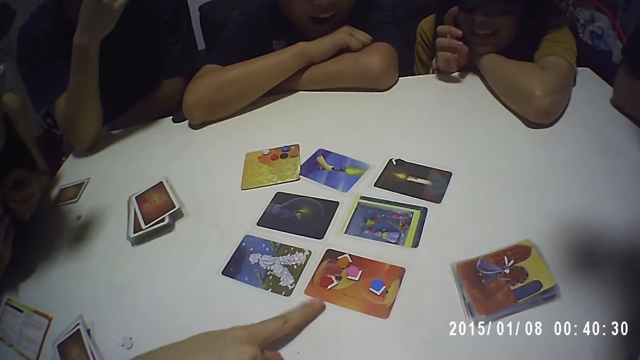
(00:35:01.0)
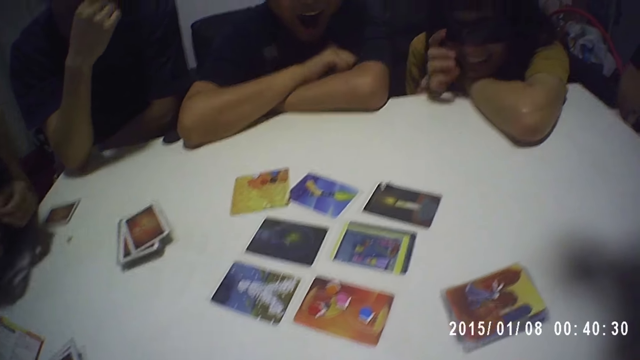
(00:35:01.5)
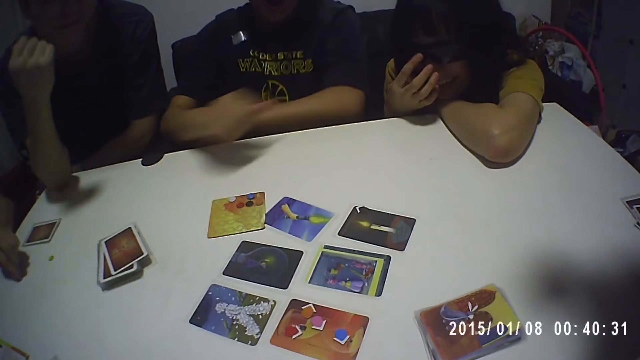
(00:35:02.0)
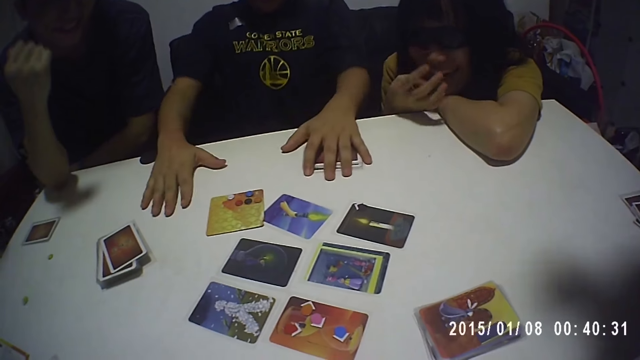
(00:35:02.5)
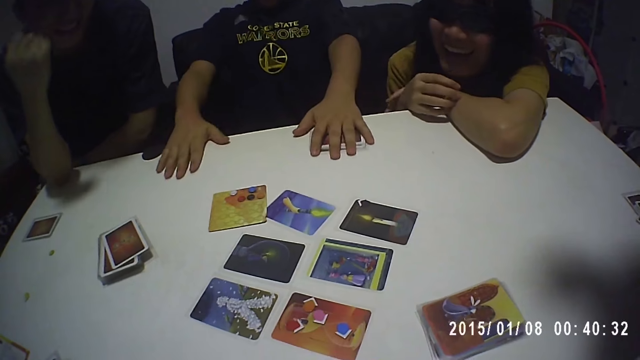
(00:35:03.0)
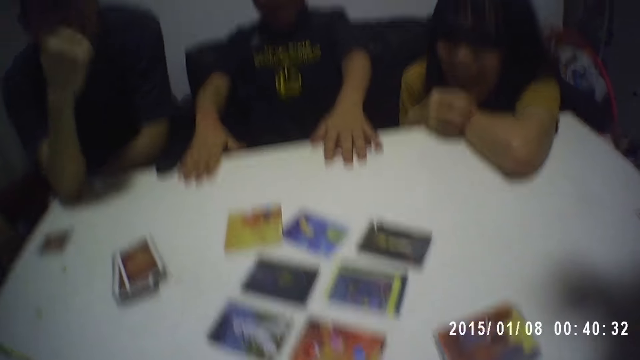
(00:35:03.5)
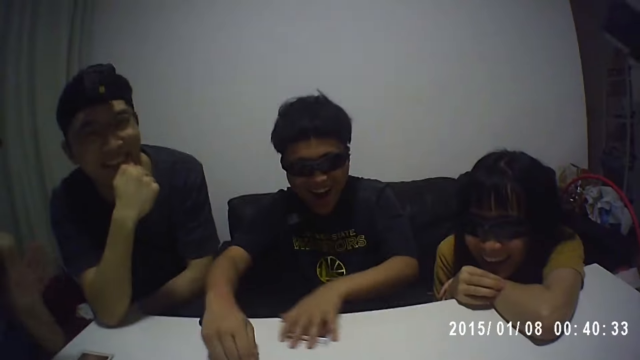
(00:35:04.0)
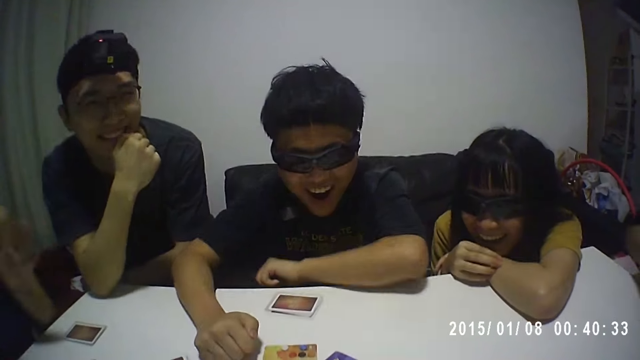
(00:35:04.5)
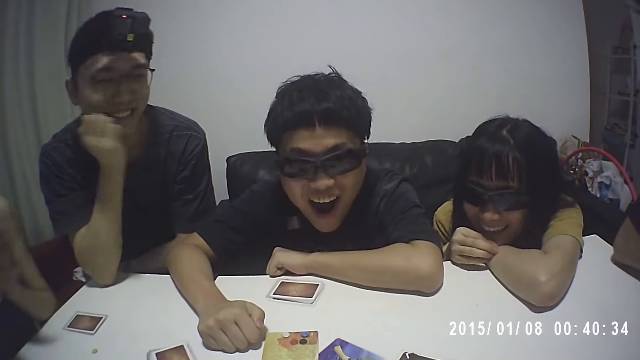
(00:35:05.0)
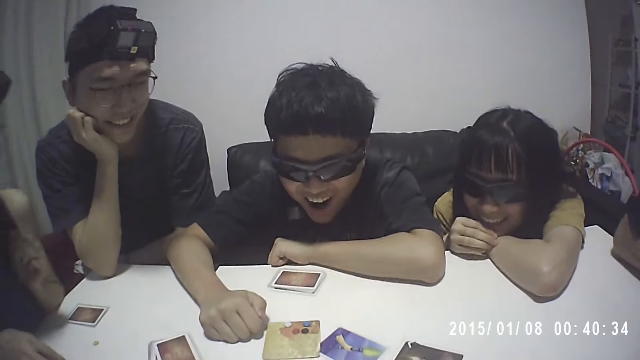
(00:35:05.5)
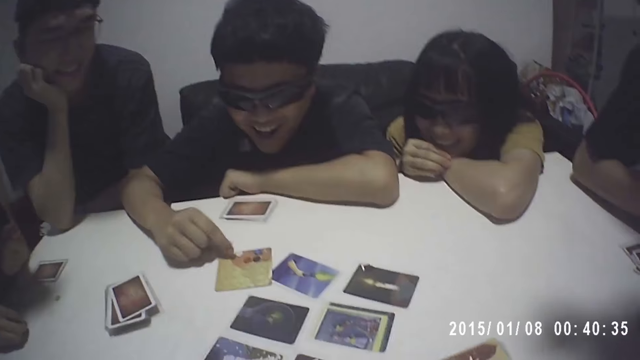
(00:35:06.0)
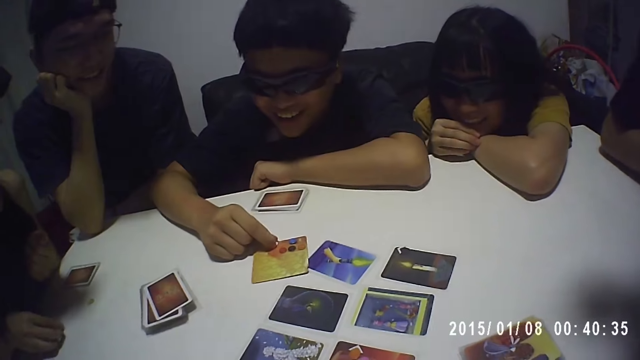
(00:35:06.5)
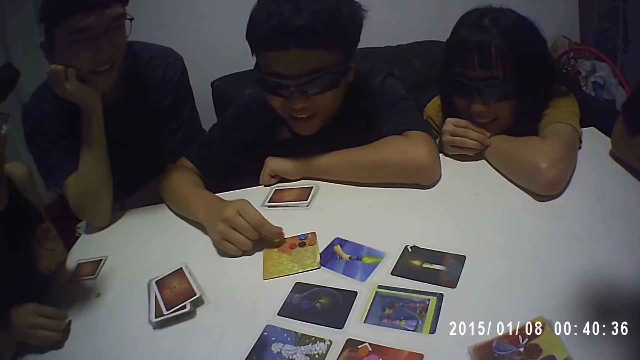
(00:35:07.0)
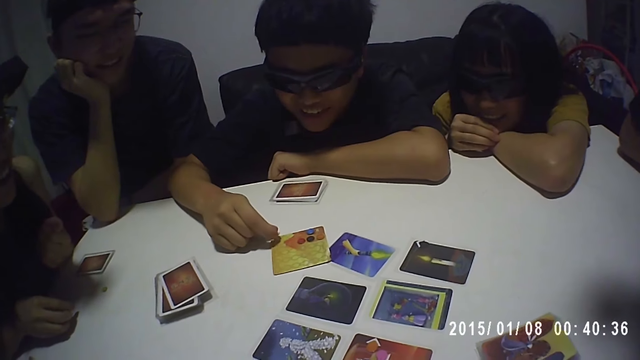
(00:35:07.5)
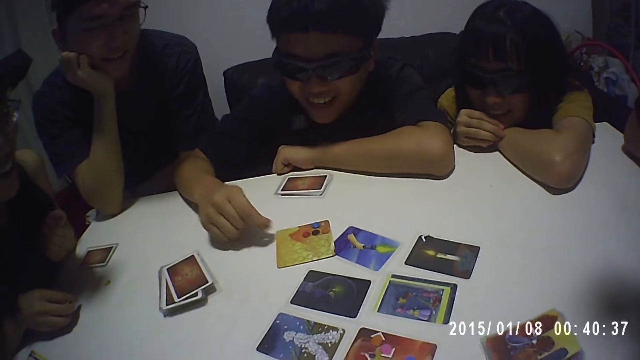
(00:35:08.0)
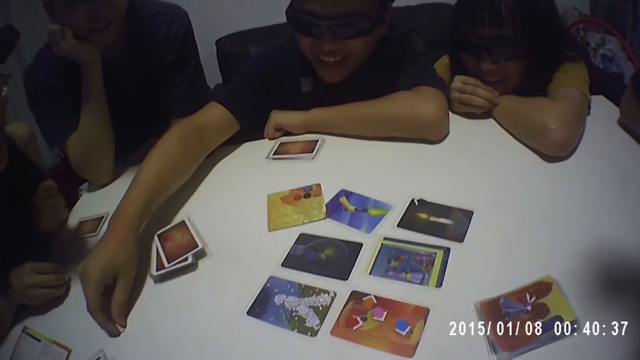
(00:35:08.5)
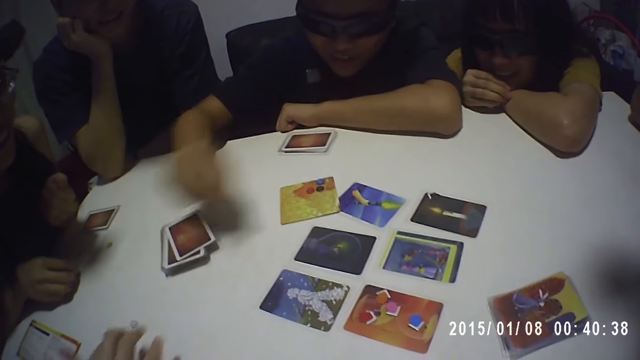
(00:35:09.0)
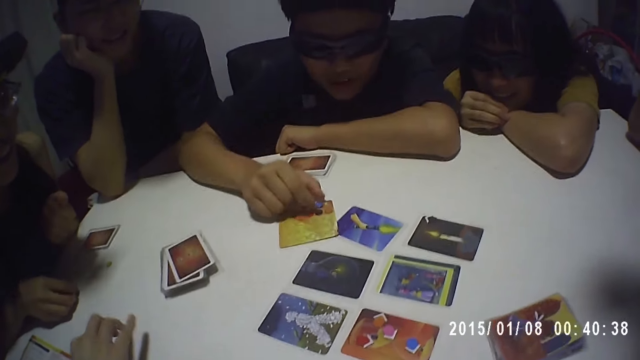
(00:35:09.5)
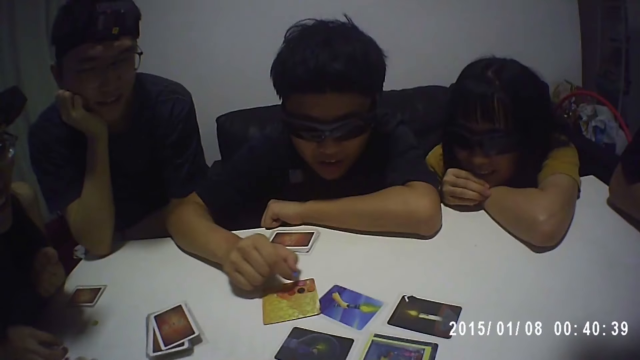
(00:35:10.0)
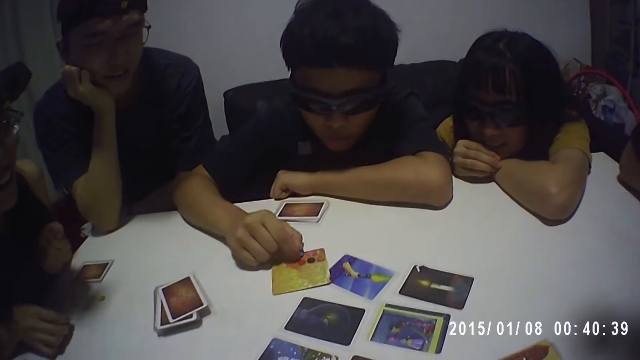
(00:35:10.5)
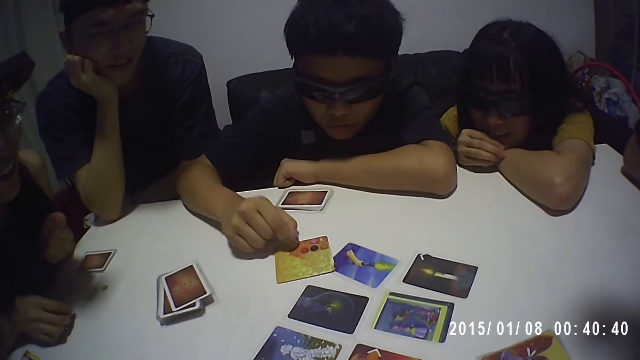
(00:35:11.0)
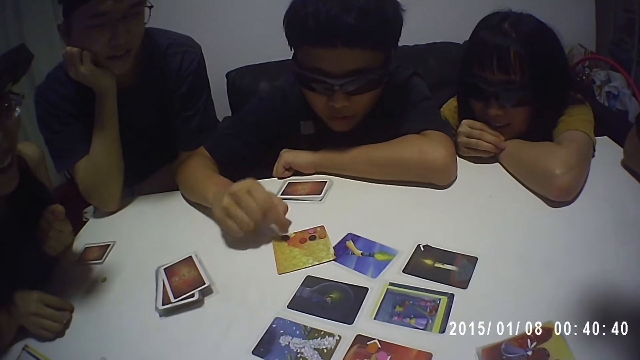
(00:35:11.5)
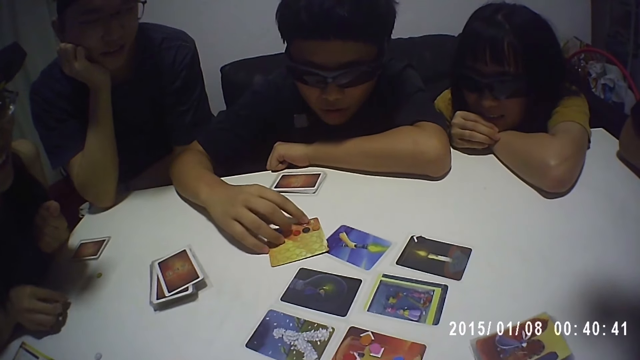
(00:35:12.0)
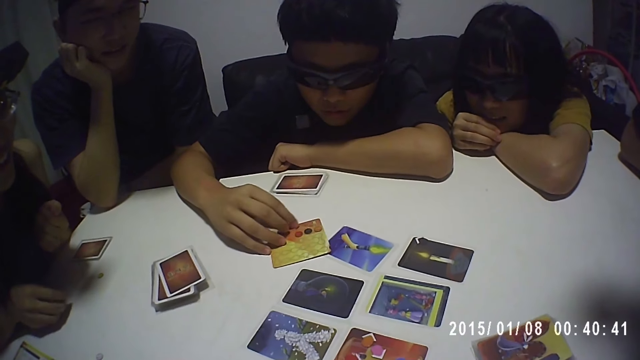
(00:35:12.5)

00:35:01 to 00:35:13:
The man shuffles dice on a card with his right hand. He drops a die on the table with his right hand. Another man picks the die from the table with his right hand.

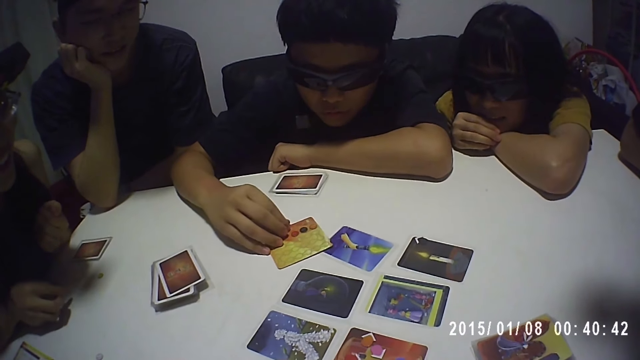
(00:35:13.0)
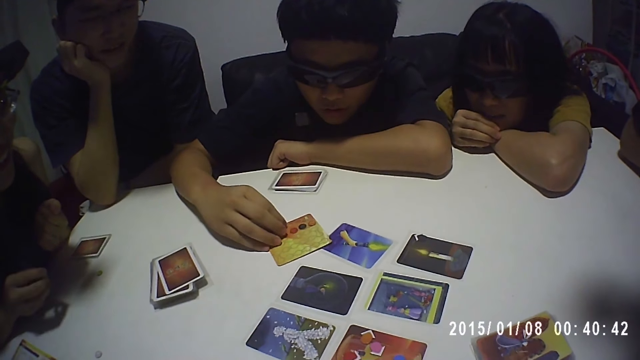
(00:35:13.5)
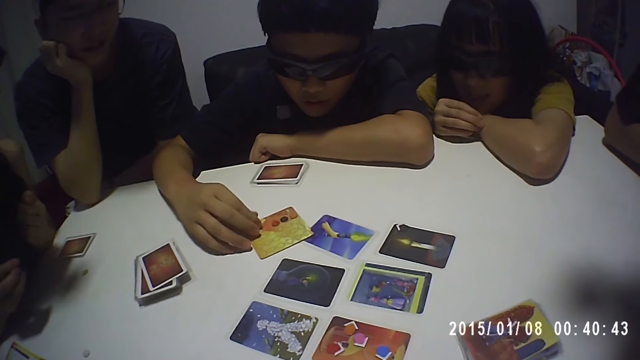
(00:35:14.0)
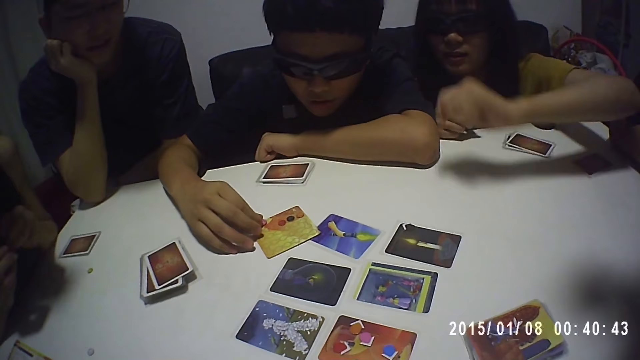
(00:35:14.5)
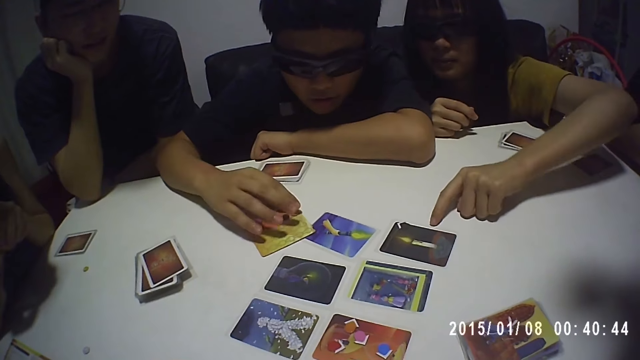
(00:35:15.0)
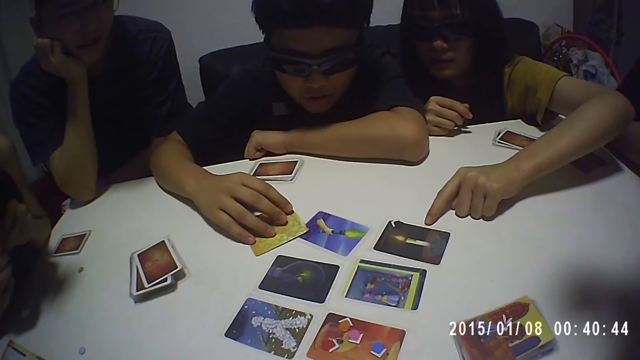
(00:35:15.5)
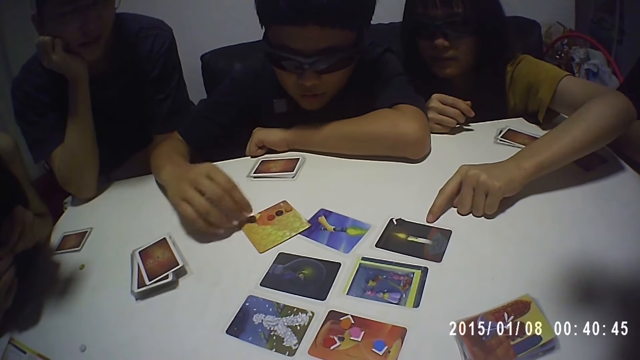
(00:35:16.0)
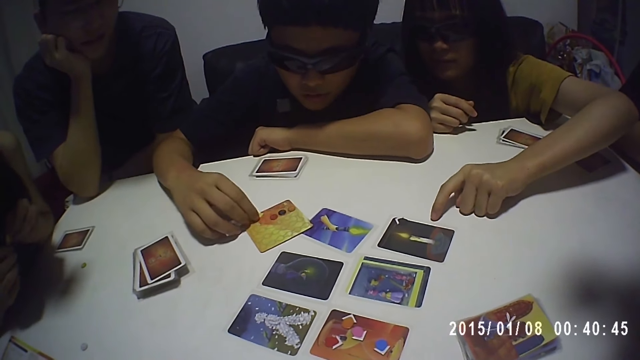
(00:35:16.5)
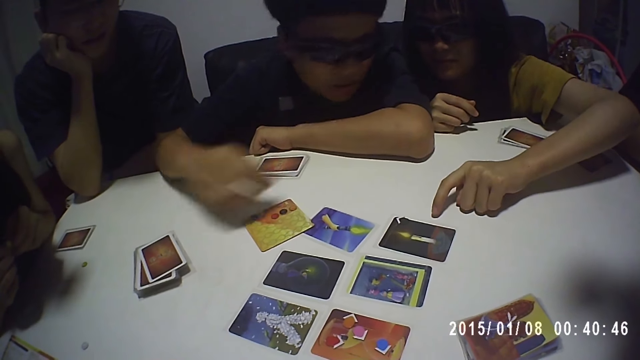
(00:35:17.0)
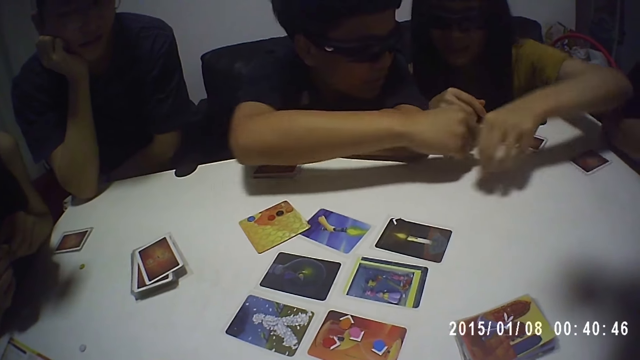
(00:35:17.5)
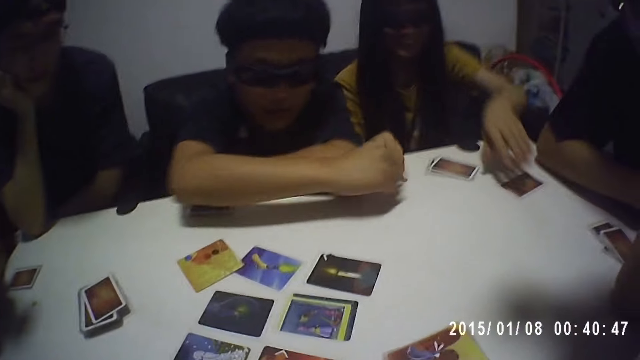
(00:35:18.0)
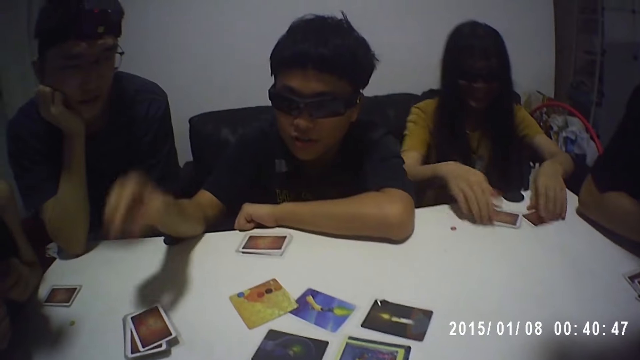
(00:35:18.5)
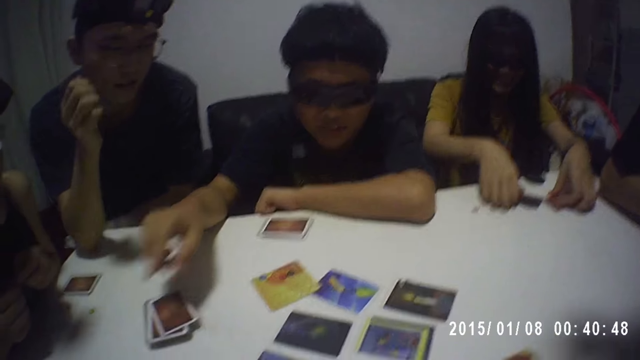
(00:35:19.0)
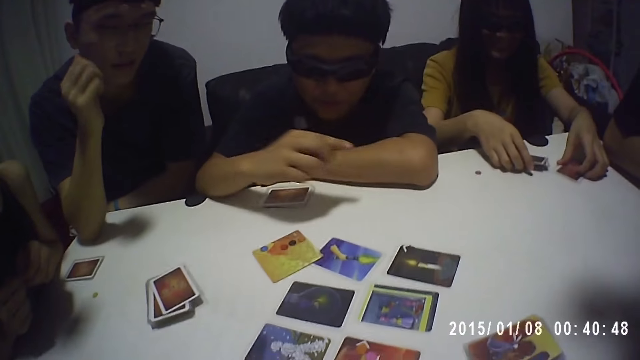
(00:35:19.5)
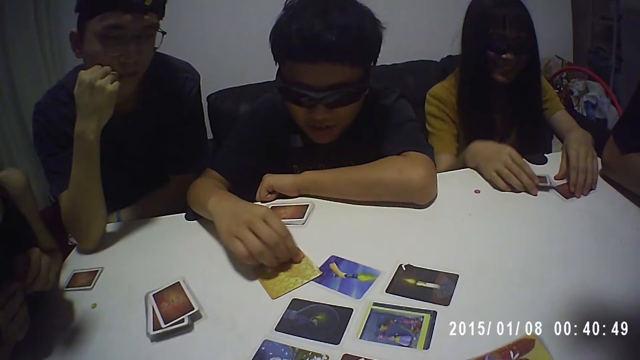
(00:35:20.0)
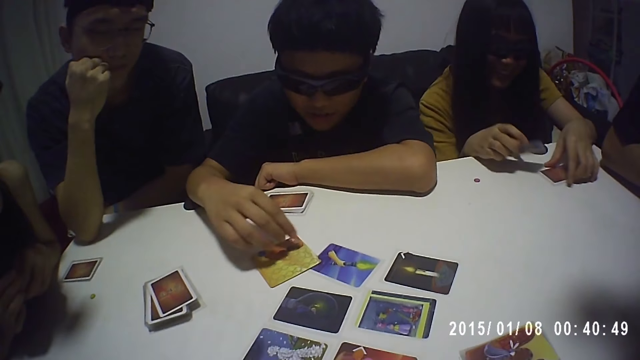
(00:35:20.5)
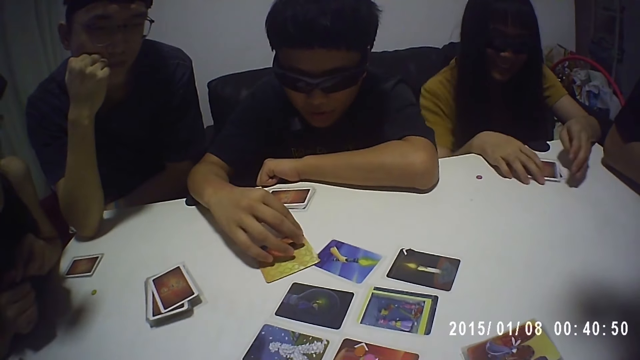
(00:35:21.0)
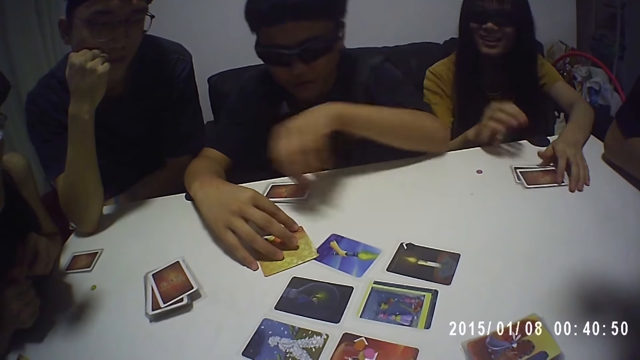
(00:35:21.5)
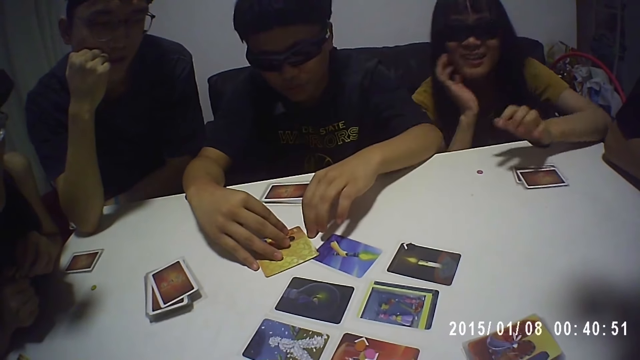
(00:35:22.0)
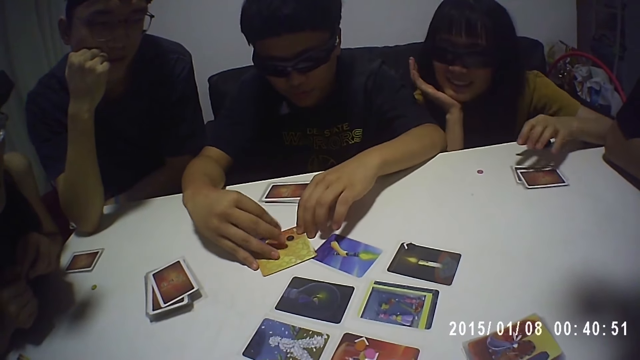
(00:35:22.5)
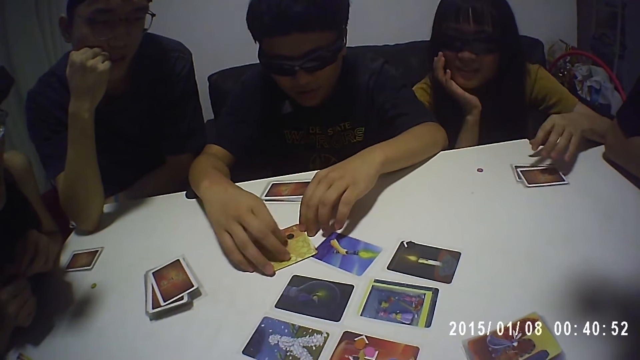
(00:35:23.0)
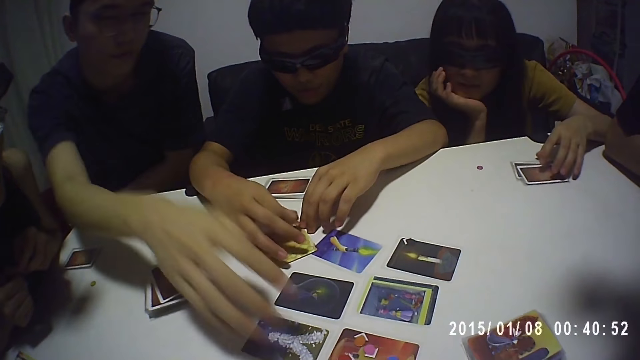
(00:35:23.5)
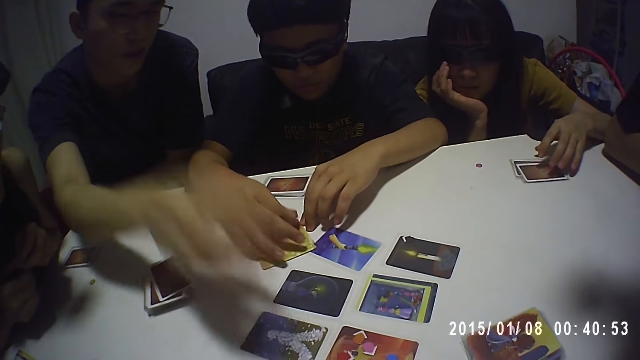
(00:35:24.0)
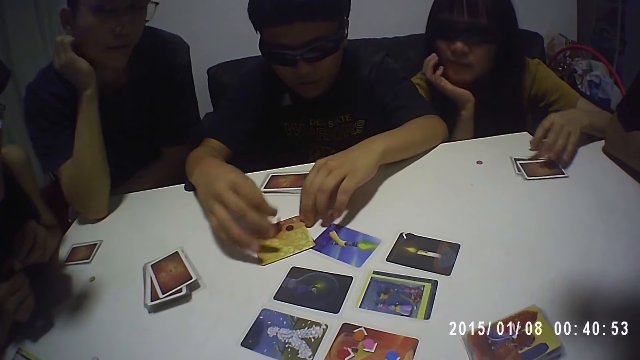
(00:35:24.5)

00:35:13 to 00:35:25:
The man interacts with the woman. He drops a die on the table with his right hand. The woman gathers her cards with both hands.
